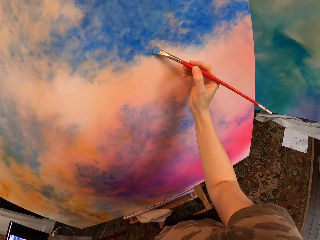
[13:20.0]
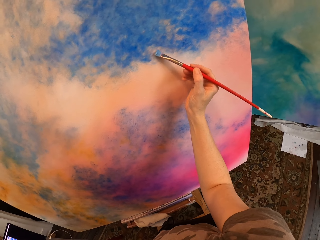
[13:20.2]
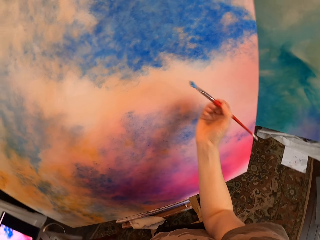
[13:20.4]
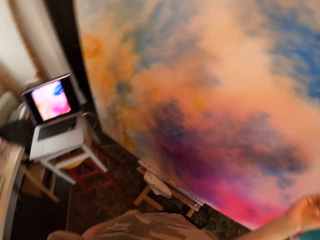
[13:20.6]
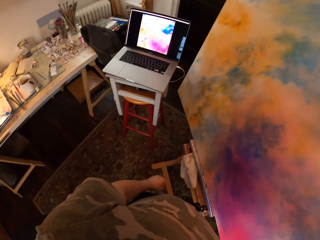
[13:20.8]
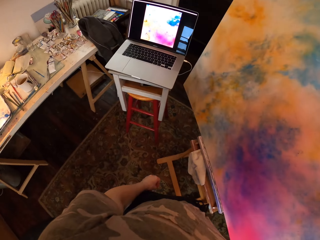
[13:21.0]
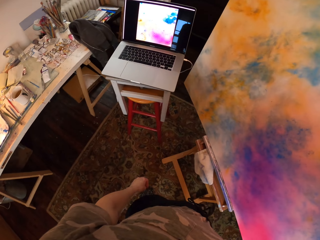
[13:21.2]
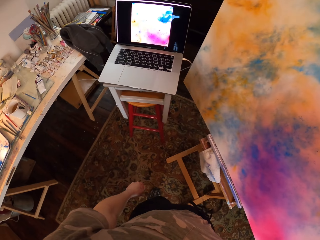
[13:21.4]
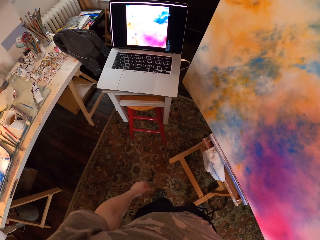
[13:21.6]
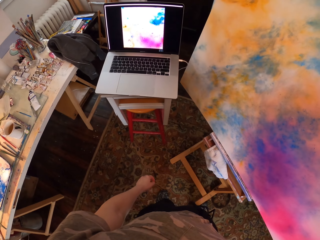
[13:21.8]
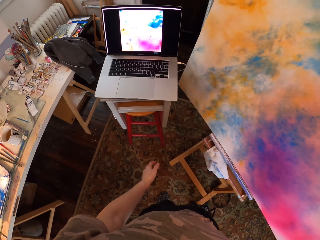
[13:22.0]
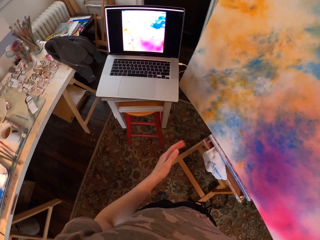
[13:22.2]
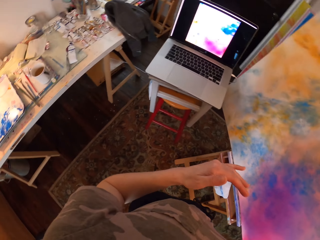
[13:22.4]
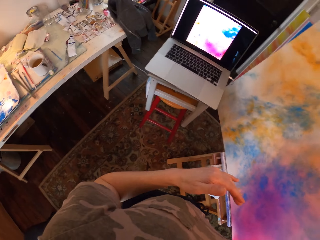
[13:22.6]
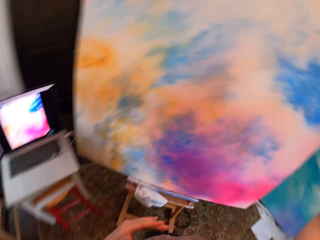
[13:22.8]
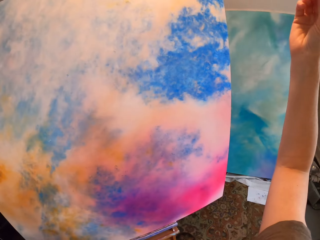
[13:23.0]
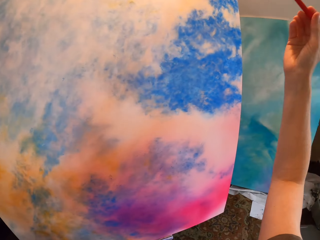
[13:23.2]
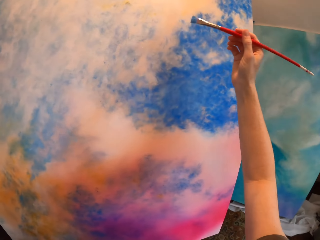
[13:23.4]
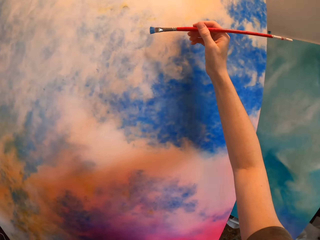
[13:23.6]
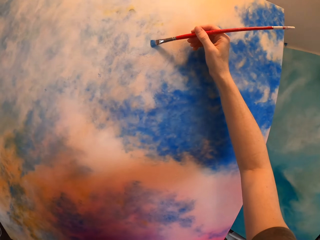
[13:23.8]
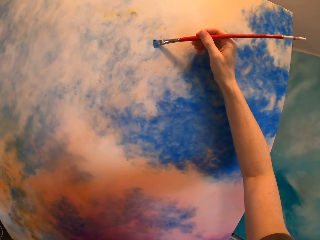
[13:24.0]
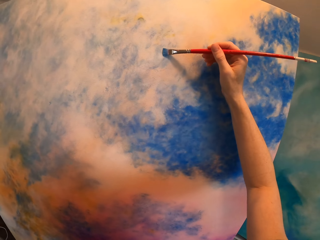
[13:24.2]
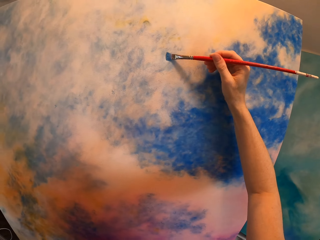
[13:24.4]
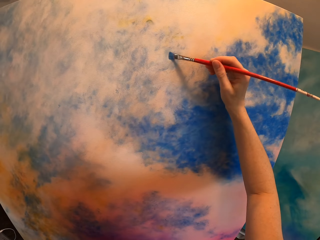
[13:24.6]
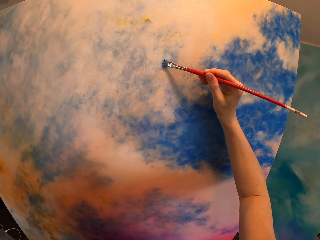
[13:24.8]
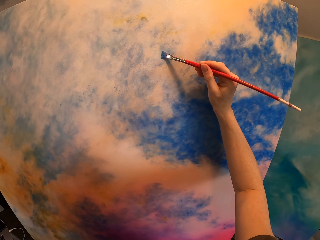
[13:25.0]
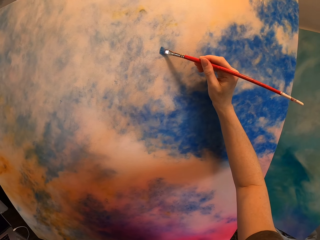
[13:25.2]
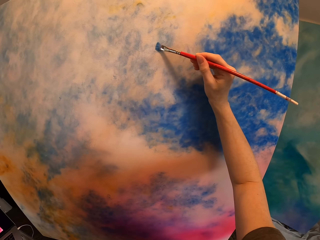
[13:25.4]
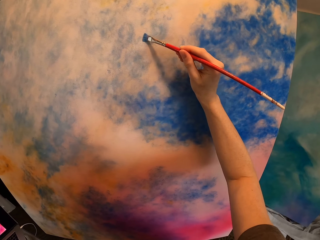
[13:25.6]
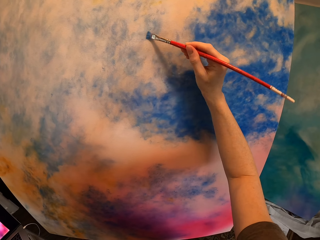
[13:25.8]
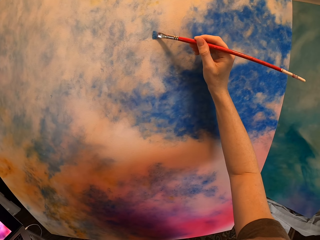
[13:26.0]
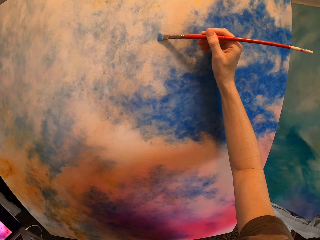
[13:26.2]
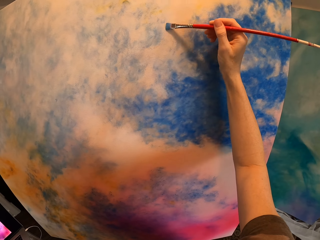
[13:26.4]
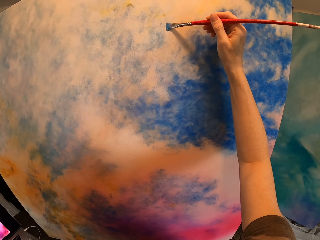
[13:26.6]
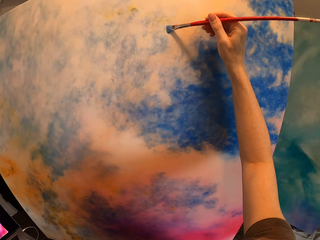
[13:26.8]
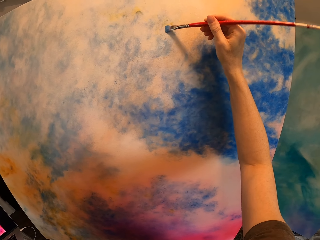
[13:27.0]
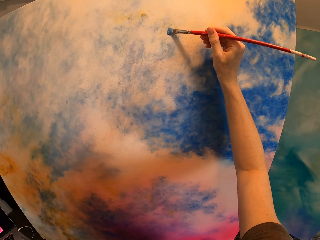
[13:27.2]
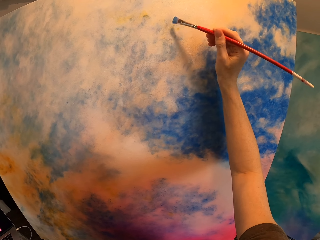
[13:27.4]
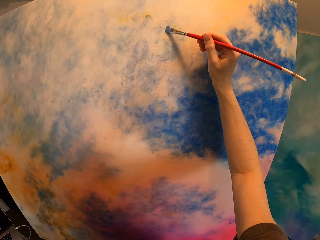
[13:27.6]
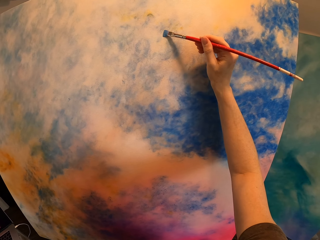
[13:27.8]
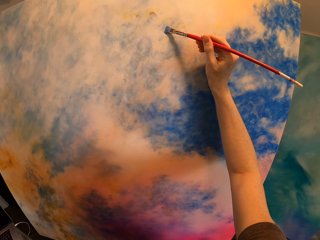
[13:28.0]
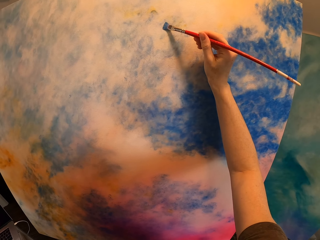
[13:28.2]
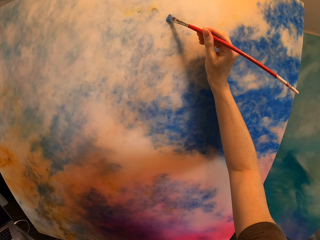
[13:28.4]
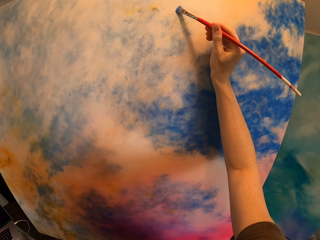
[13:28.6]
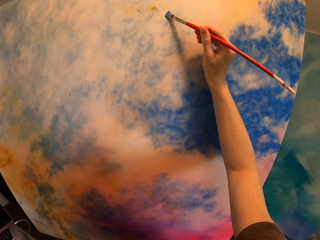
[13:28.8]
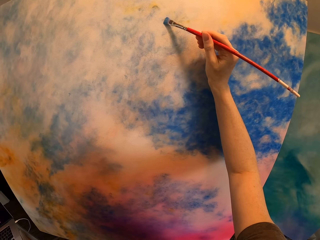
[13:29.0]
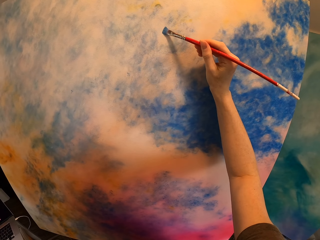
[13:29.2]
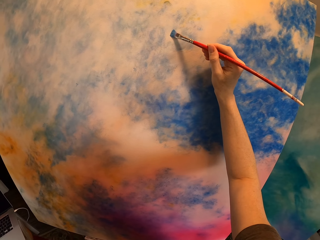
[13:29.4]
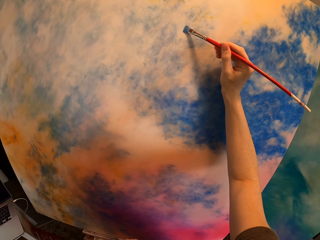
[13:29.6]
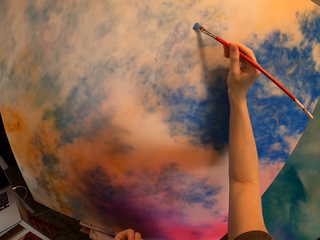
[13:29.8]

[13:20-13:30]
The camera wearer looks at the laptop. They paint the canvas.

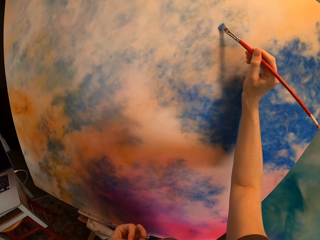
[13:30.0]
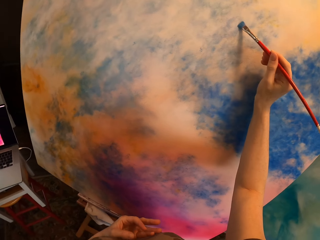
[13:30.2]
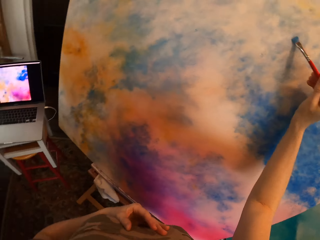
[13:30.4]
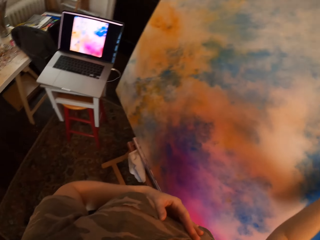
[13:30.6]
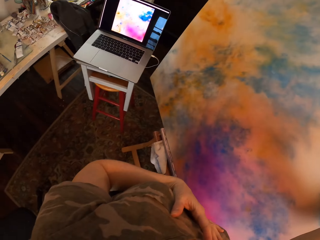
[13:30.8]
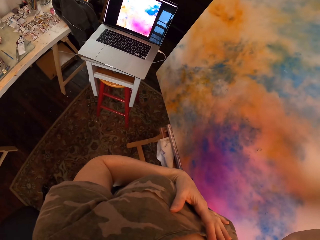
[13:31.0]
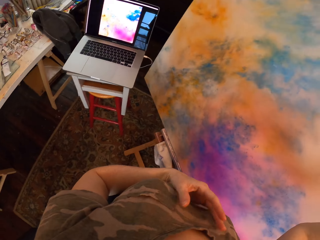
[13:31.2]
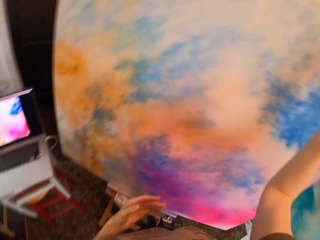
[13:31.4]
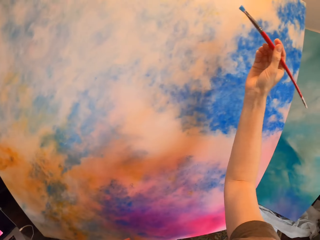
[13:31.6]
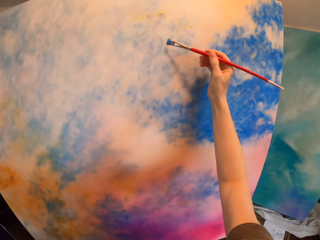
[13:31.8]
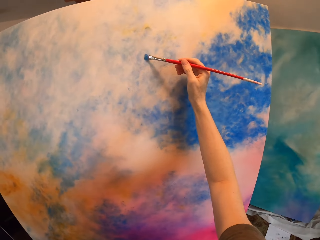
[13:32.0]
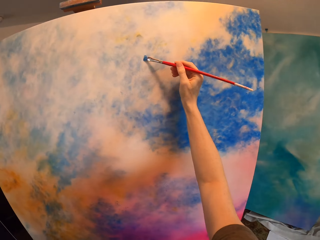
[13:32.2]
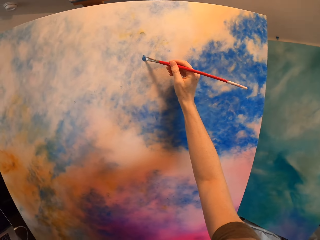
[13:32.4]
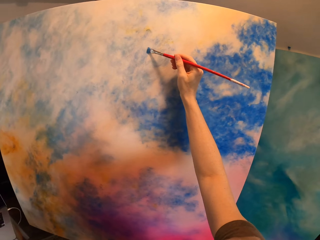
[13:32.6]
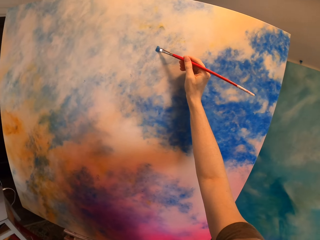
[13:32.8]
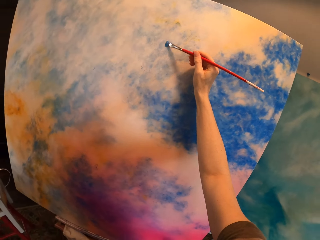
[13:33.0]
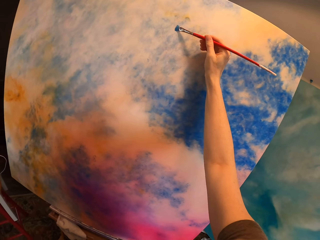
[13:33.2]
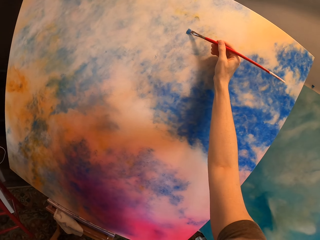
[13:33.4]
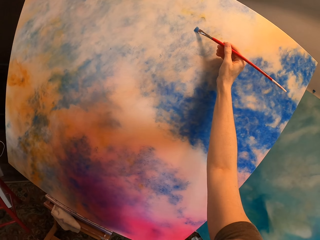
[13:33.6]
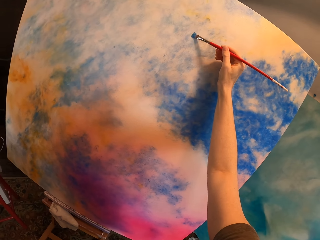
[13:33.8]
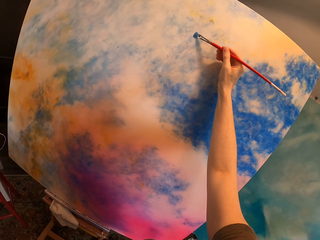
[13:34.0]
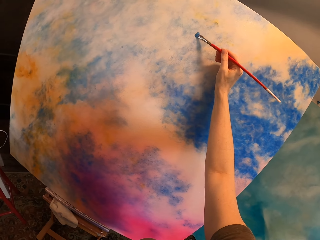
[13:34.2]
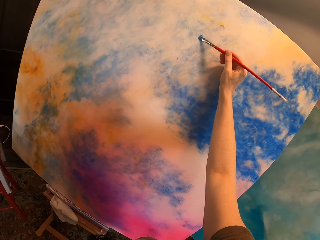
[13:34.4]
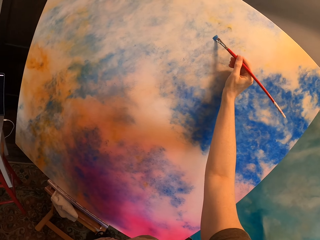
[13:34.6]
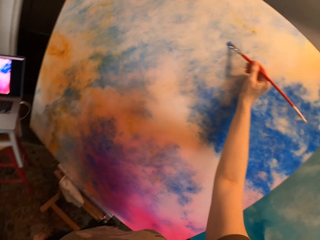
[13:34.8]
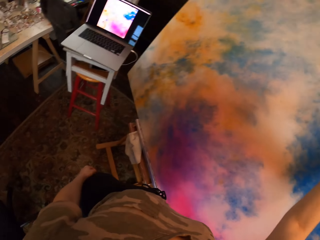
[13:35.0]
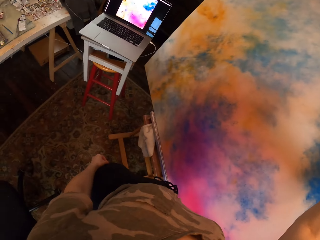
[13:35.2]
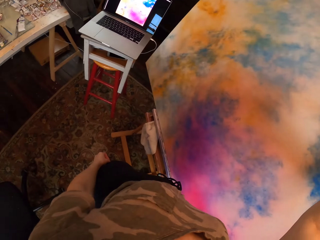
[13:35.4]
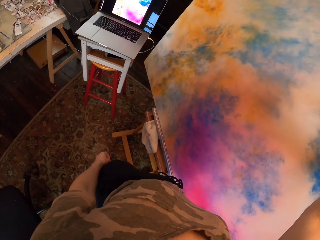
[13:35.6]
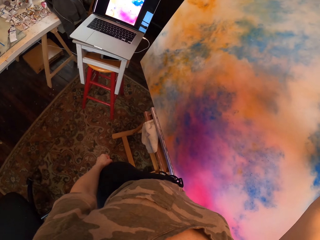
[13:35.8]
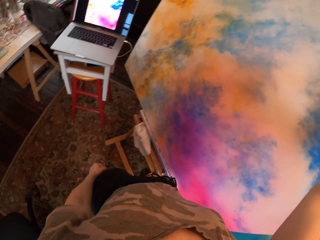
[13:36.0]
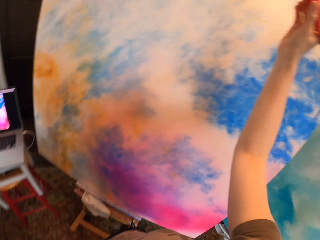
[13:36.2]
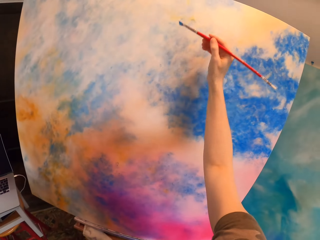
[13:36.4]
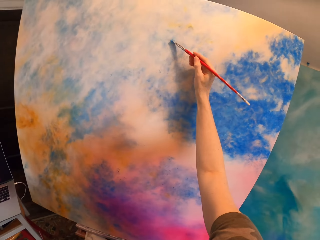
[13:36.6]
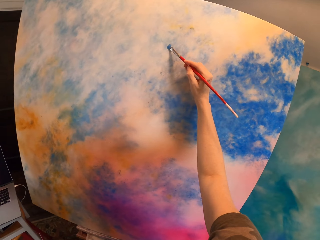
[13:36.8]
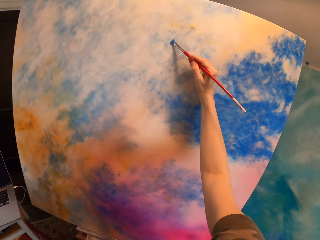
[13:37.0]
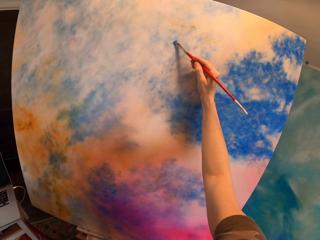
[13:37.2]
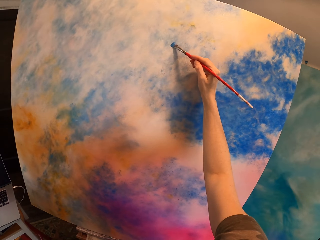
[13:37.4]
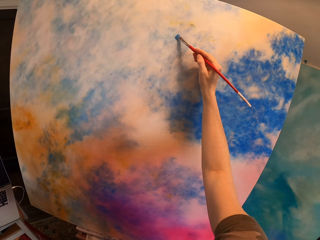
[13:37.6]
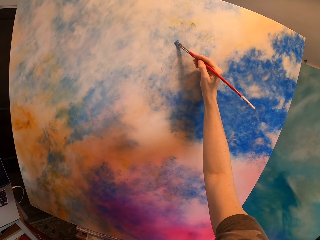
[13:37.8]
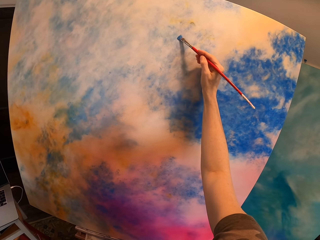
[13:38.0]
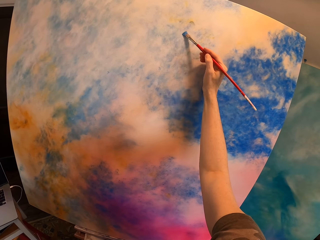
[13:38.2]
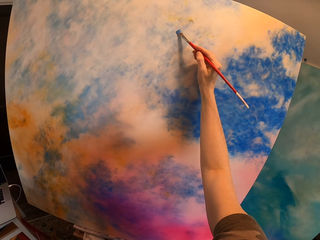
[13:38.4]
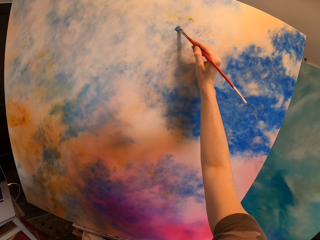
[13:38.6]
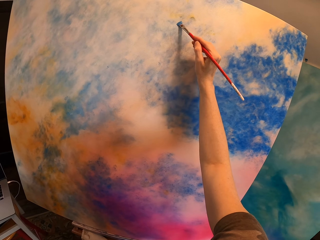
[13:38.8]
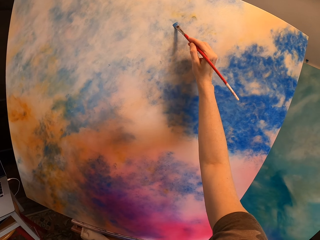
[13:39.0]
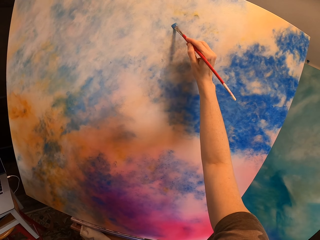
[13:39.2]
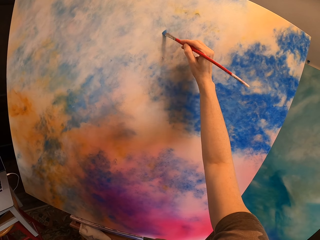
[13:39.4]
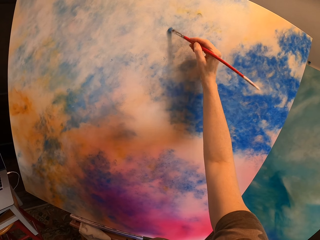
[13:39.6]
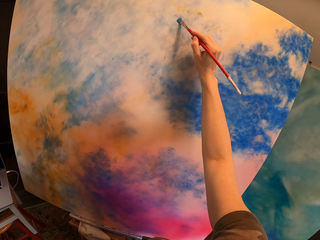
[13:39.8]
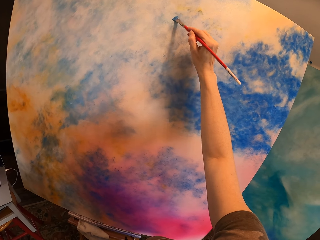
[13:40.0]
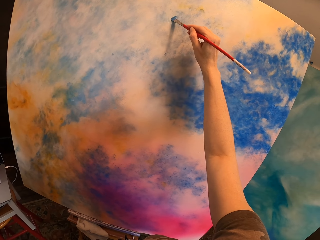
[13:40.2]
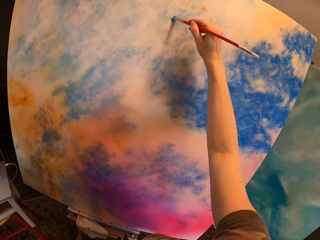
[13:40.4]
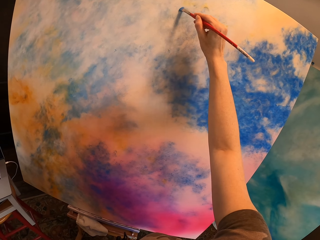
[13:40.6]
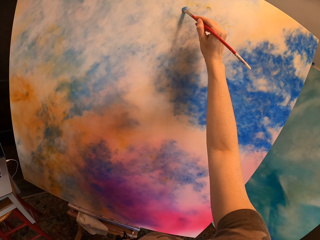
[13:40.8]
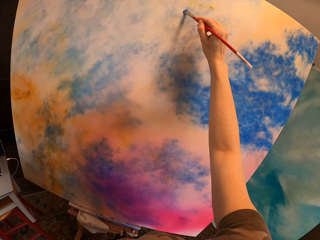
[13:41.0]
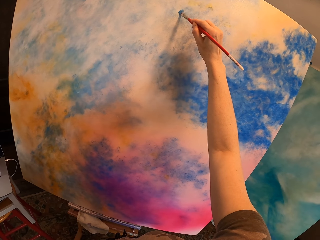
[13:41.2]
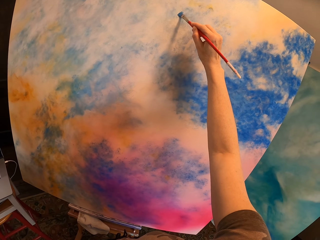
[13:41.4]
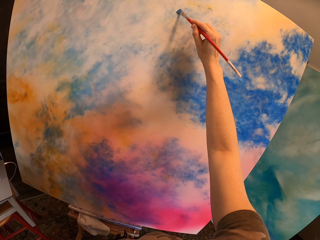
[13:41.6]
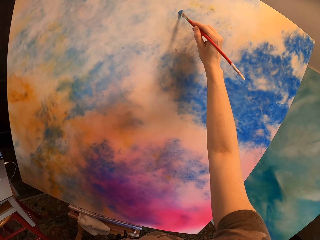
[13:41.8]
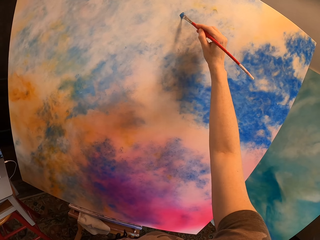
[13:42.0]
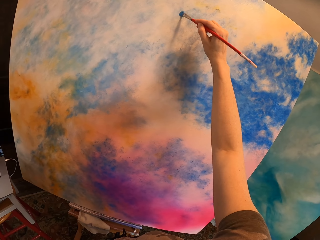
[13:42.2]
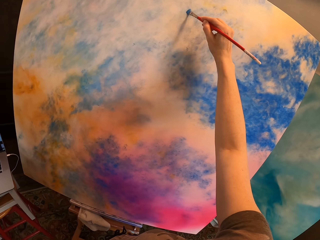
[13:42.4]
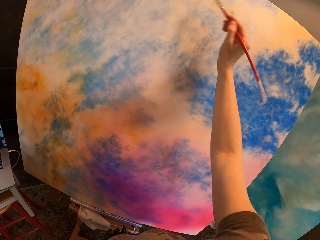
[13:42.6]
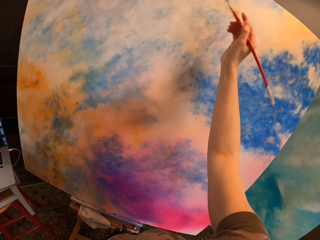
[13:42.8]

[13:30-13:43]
The camera wearer looks at the laptop. They paint the canvas. They look at the laptop. They paint the canvas.
